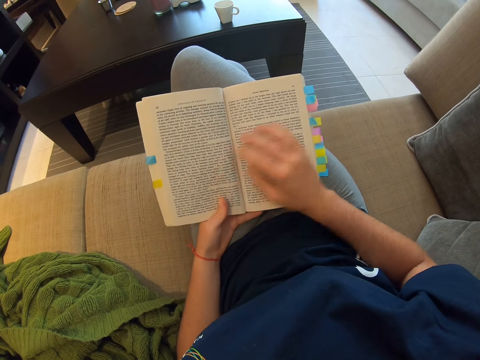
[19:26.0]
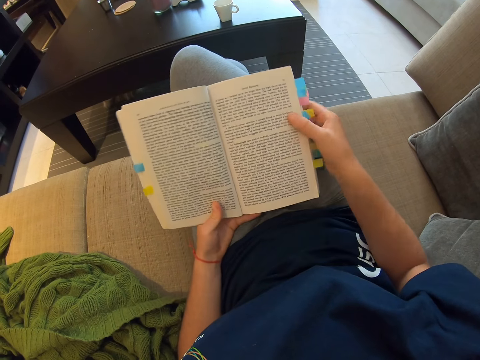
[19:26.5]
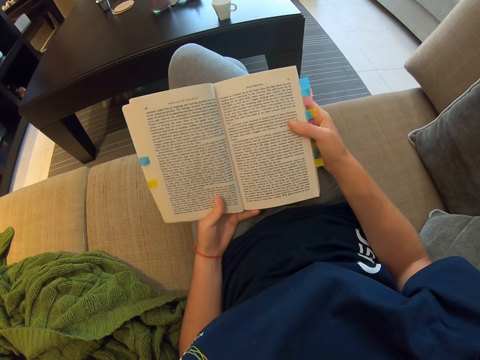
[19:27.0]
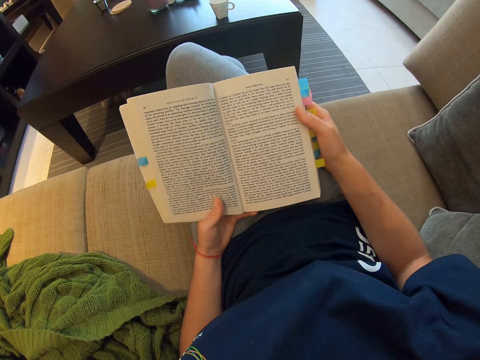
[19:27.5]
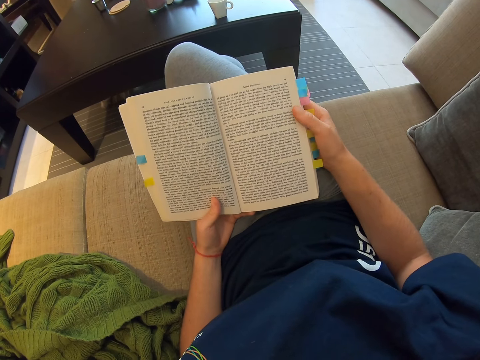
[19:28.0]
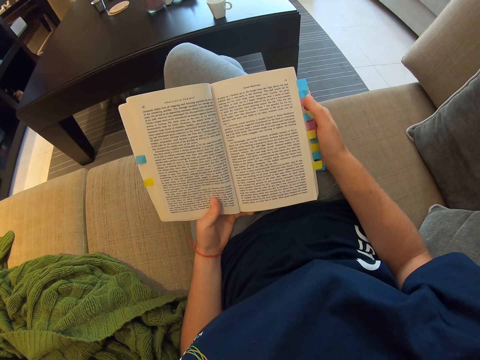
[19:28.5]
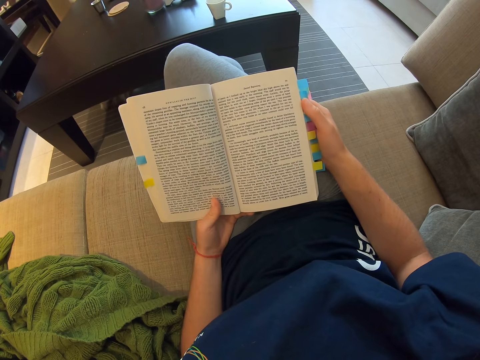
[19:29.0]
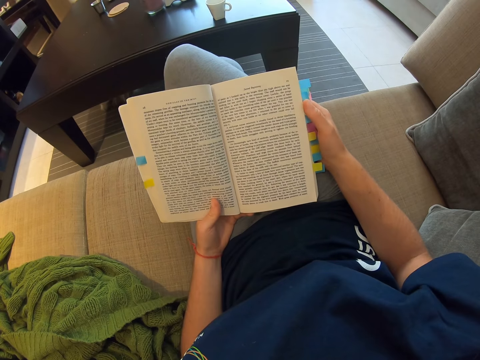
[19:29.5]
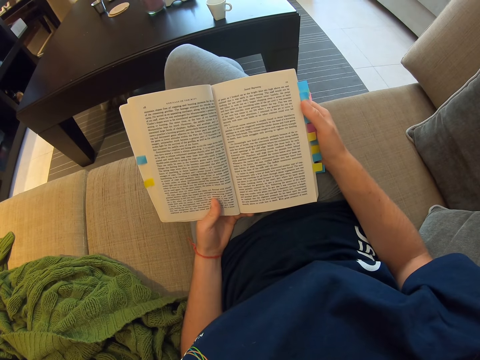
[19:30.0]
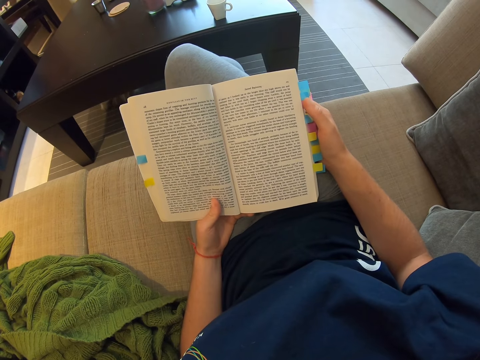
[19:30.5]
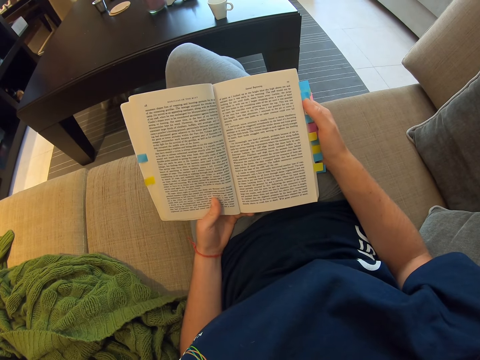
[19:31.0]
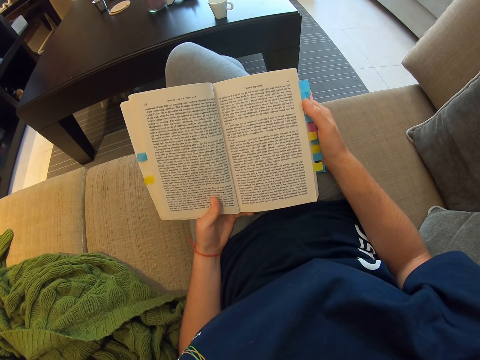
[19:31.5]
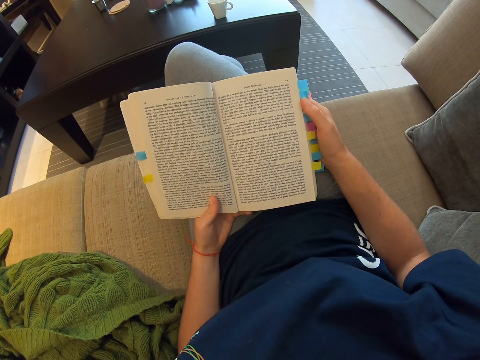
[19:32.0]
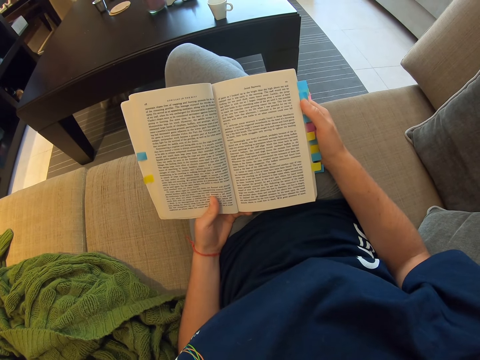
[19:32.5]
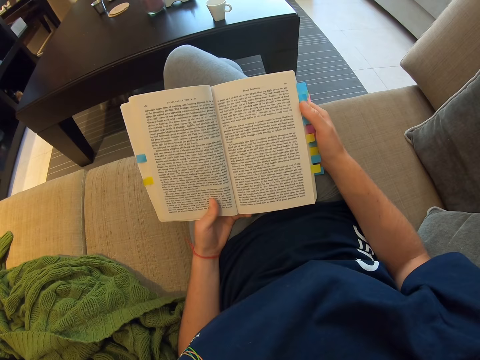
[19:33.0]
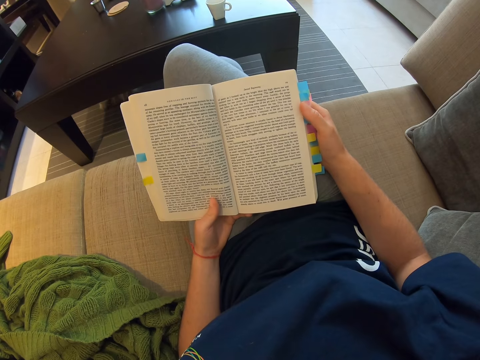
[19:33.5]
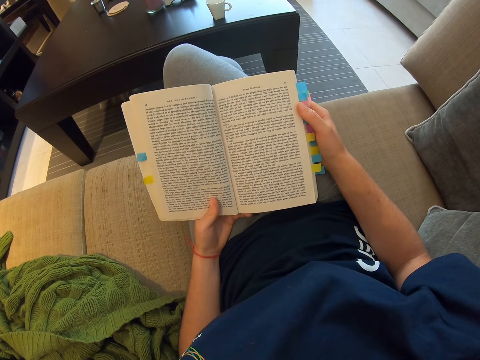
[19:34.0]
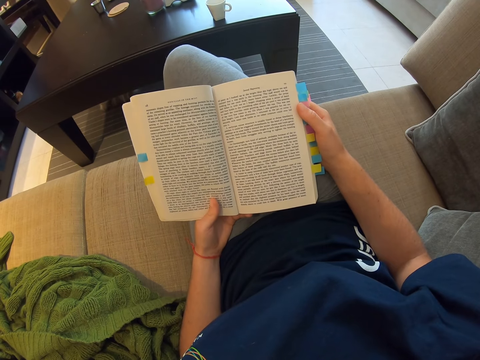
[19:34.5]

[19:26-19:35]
The camera wearer removes her right hand on the book. She reads the book.

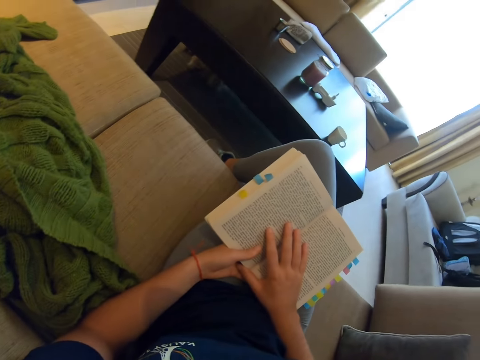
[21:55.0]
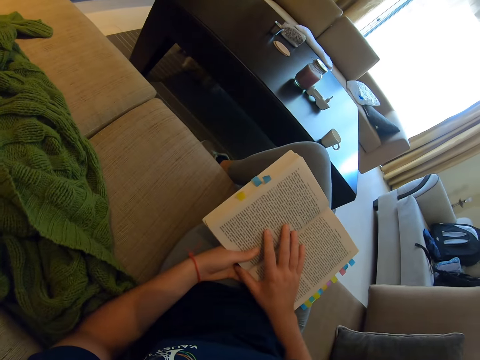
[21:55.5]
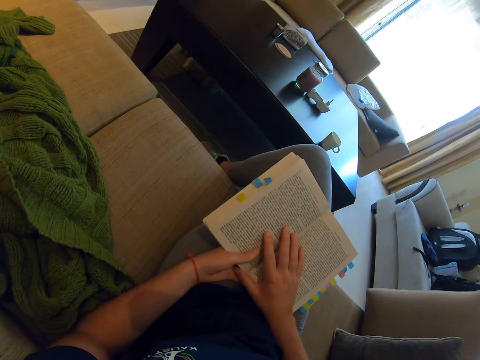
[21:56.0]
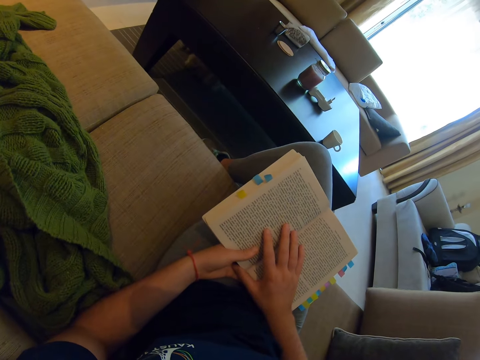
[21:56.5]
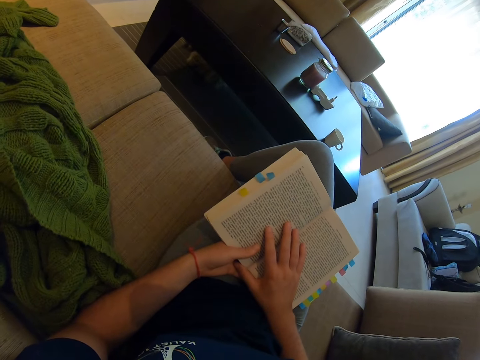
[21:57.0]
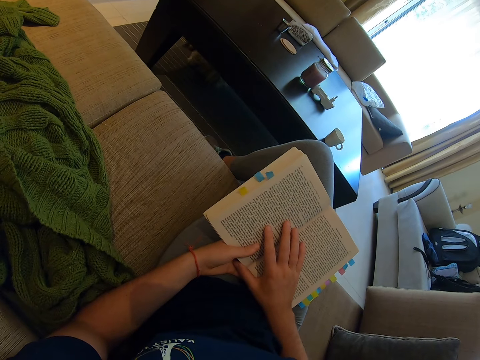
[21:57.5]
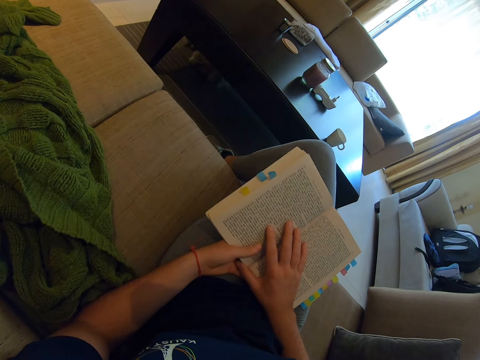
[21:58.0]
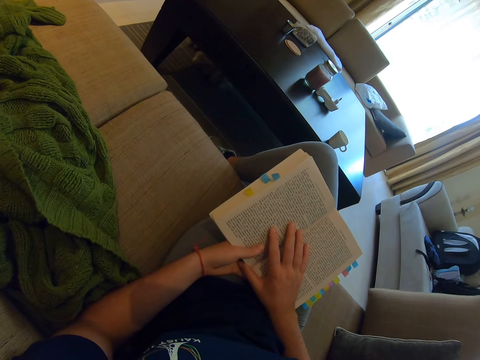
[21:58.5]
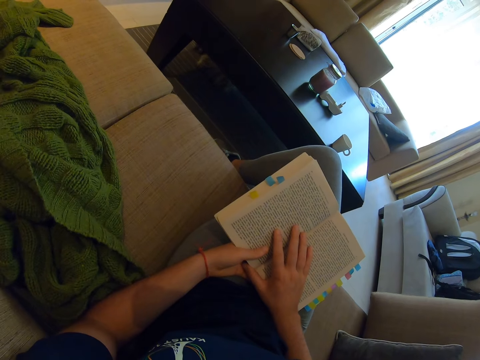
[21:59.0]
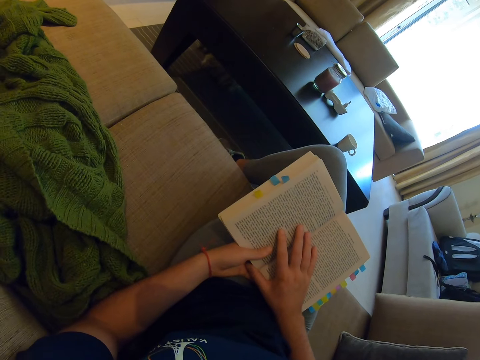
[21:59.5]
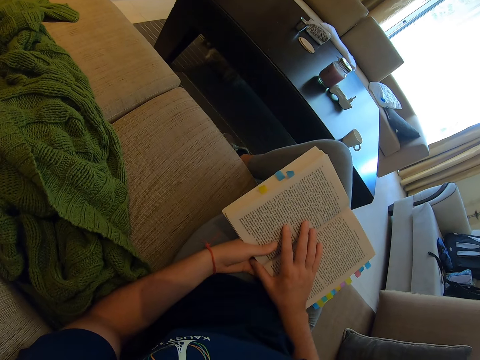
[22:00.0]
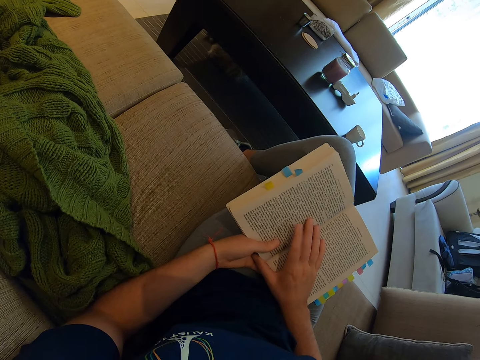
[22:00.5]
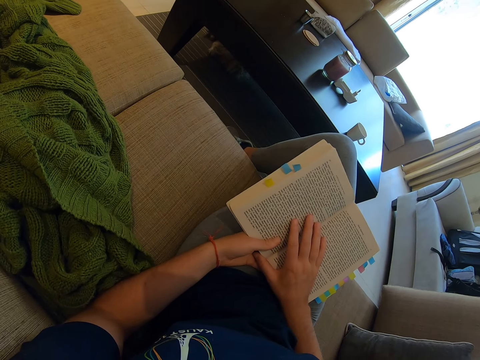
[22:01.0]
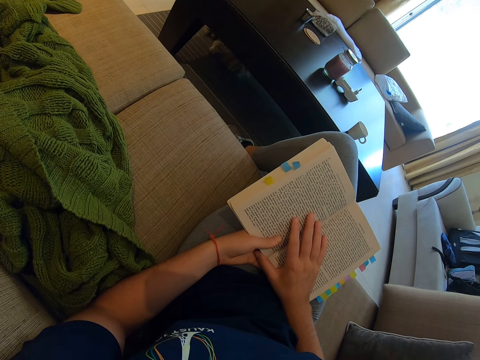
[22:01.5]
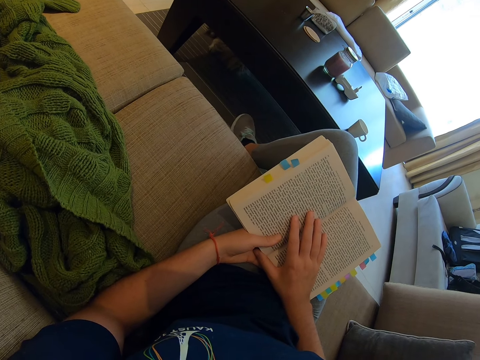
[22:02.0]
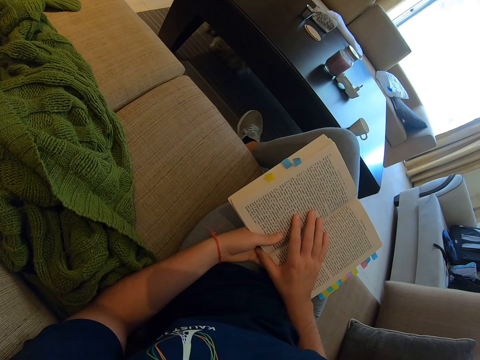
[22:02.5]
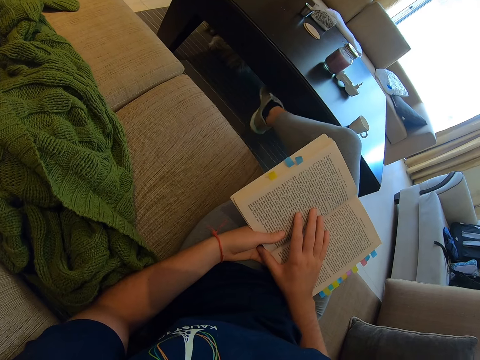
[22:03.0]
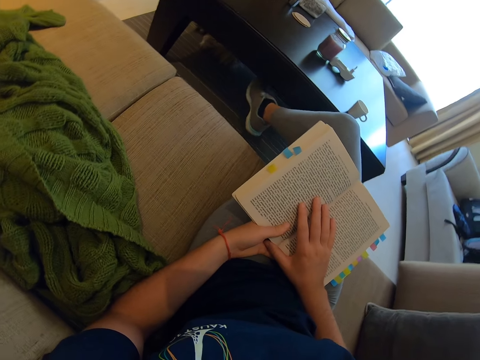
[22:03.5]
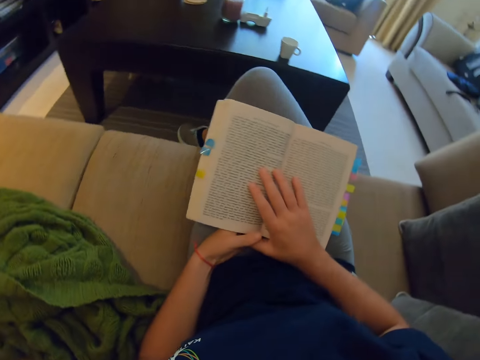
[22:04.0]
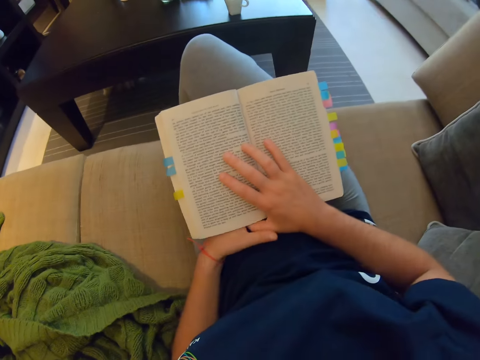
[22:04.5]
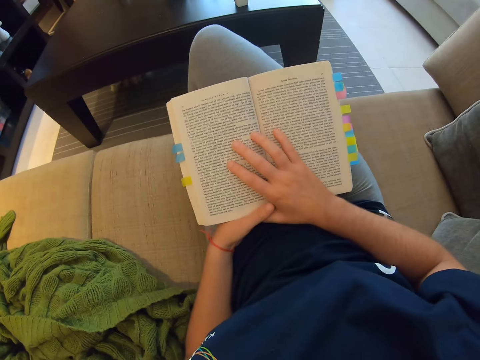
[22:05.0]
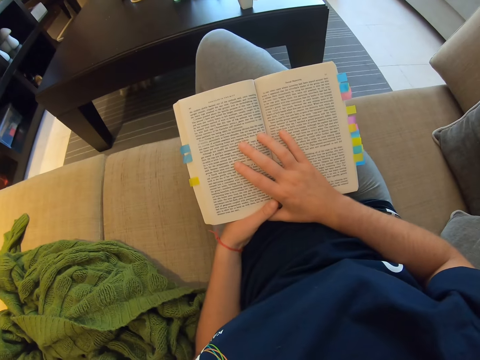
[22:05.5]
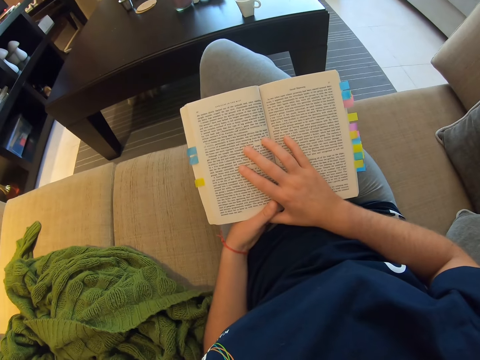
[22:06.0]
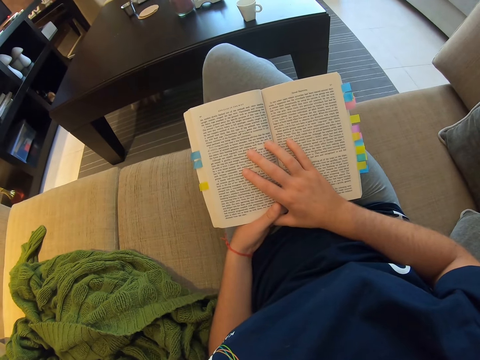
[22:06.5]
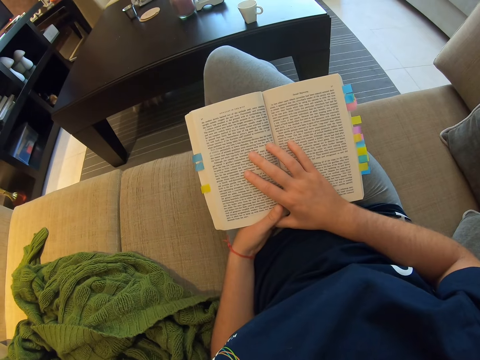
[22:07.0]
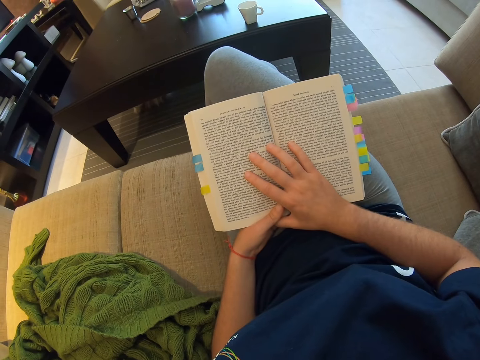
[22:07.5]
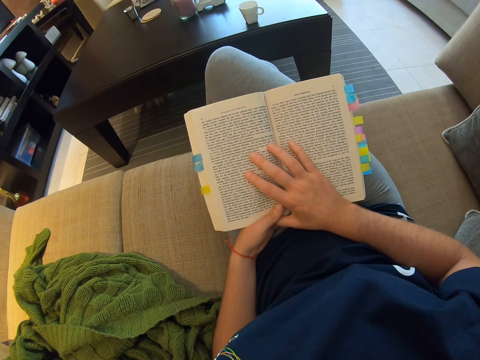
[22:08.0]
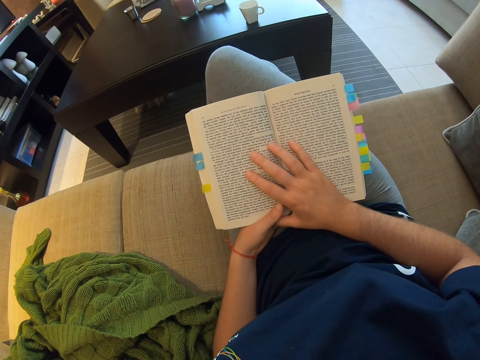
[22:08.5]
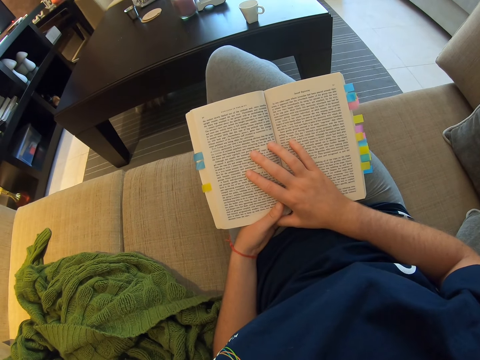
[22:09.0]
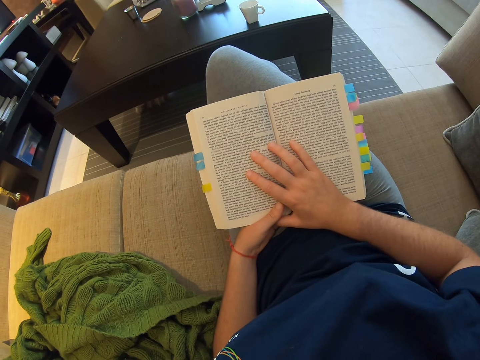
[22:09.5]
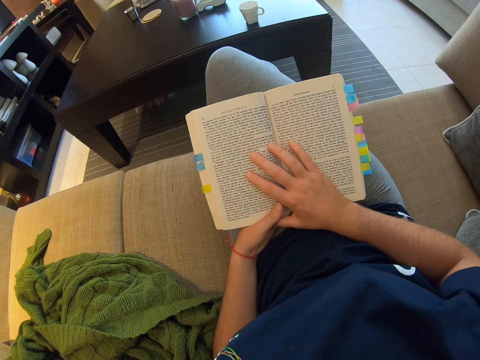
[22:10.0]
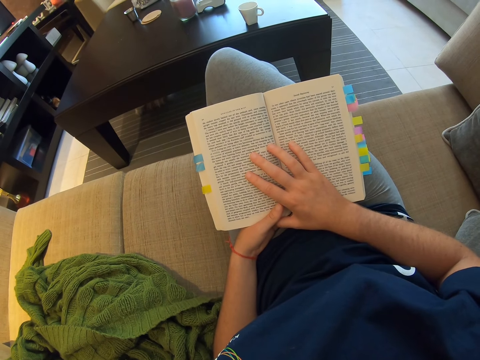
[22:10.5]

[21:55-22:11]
The camera wearer looks at the puppy. She taps the table with her foot. She reads a book.
